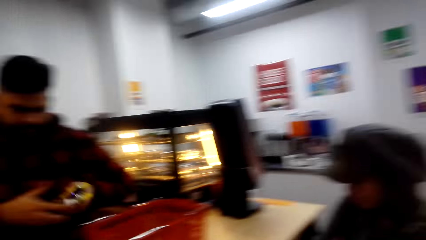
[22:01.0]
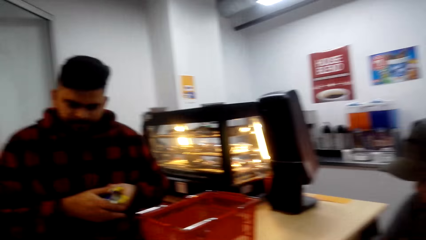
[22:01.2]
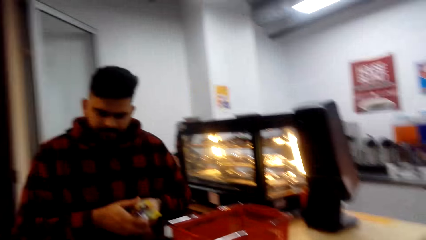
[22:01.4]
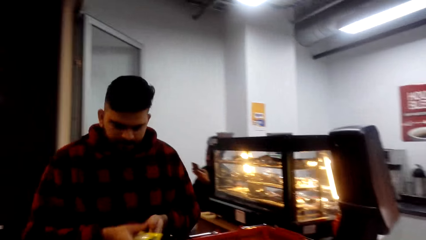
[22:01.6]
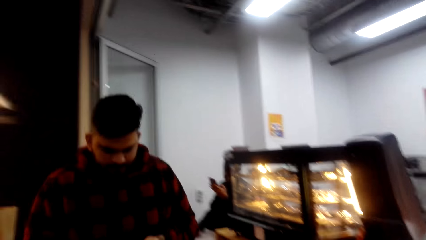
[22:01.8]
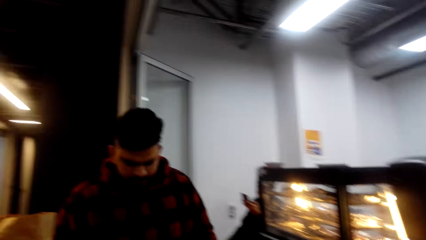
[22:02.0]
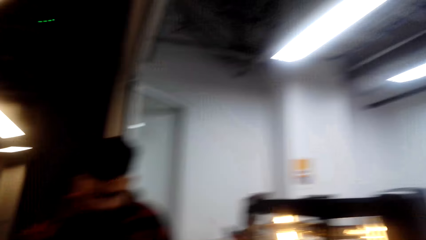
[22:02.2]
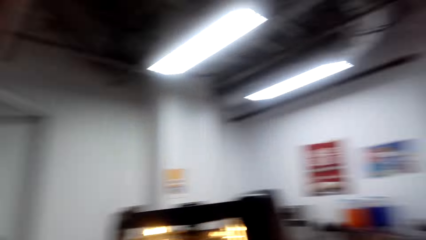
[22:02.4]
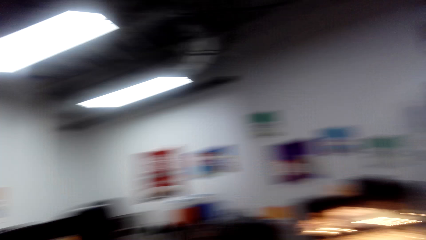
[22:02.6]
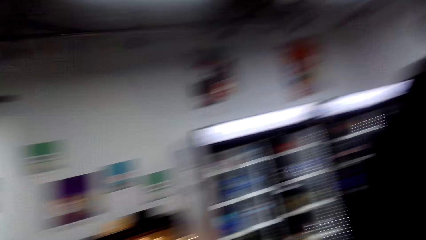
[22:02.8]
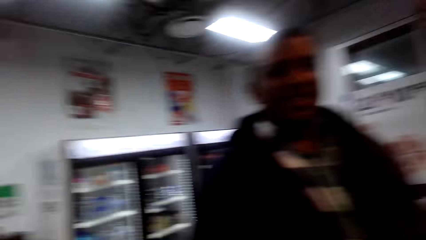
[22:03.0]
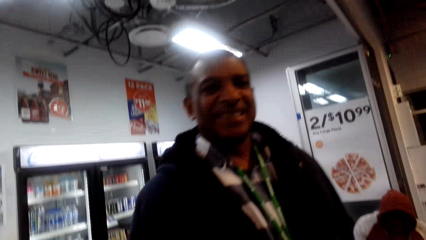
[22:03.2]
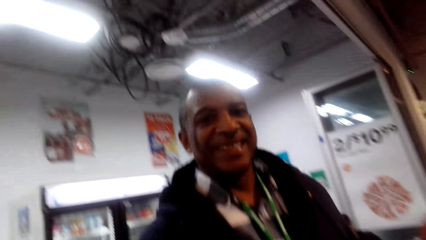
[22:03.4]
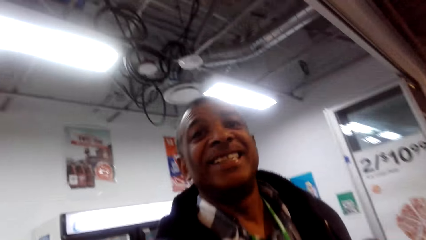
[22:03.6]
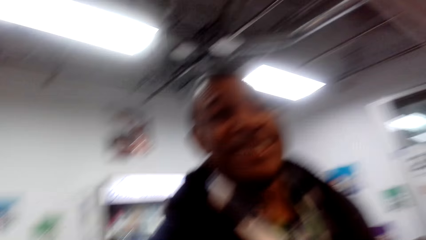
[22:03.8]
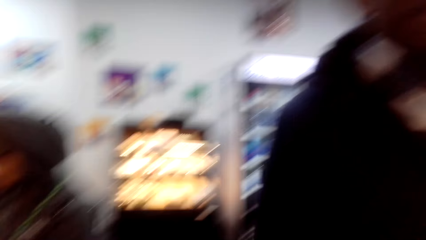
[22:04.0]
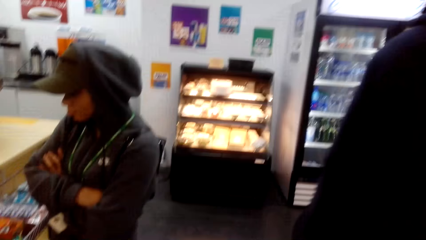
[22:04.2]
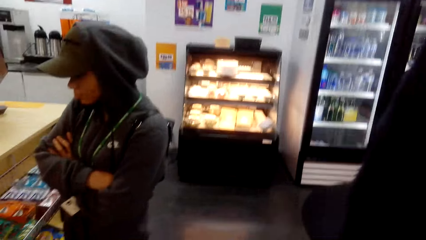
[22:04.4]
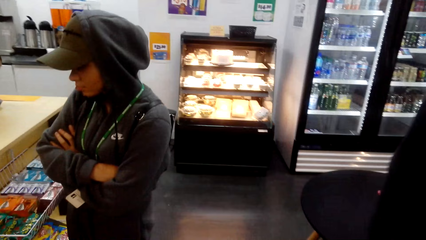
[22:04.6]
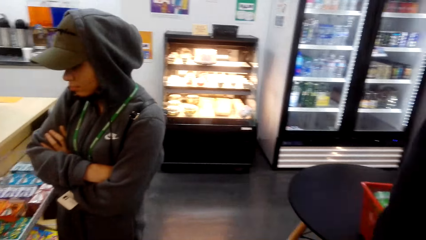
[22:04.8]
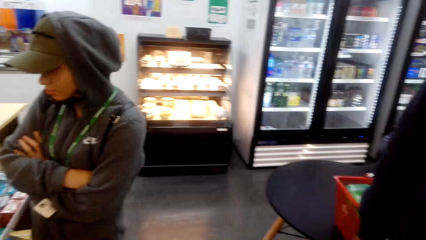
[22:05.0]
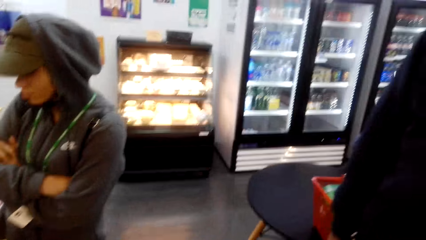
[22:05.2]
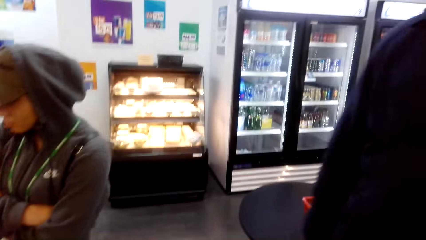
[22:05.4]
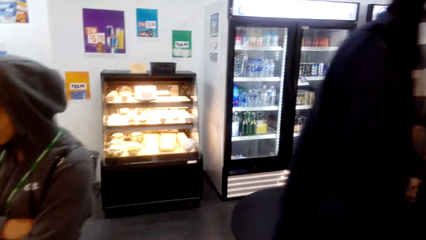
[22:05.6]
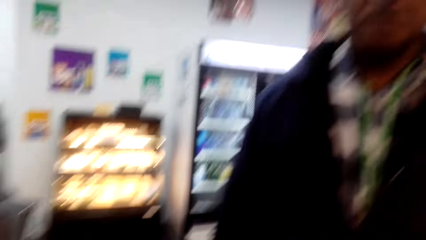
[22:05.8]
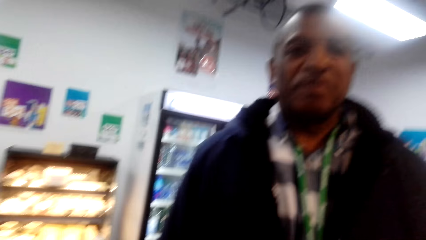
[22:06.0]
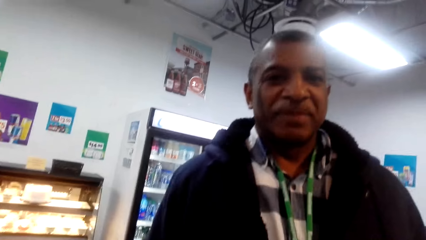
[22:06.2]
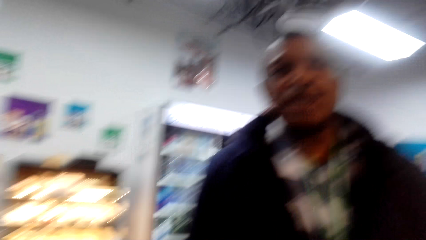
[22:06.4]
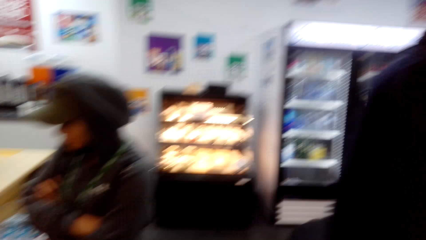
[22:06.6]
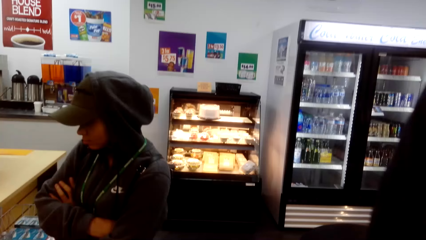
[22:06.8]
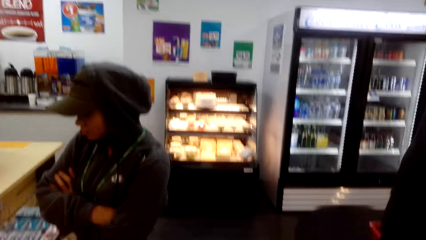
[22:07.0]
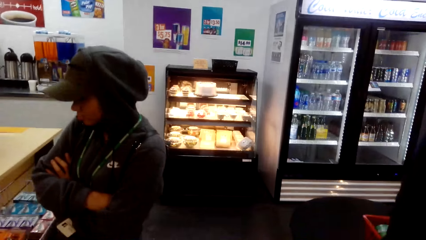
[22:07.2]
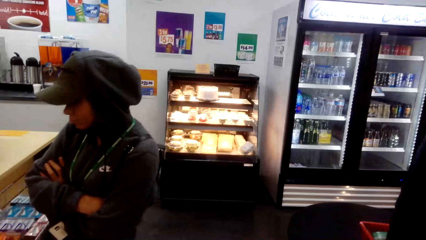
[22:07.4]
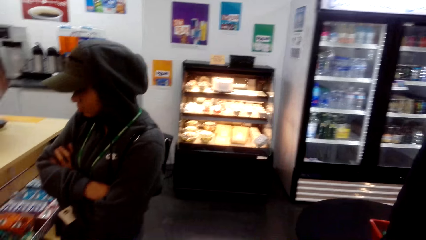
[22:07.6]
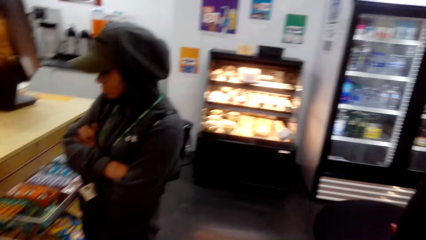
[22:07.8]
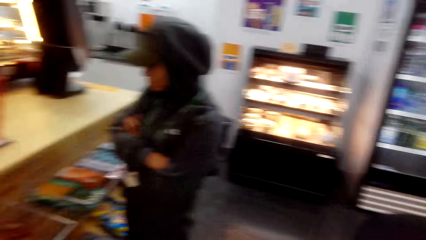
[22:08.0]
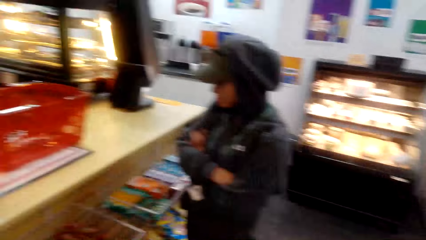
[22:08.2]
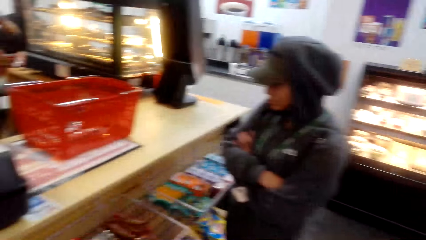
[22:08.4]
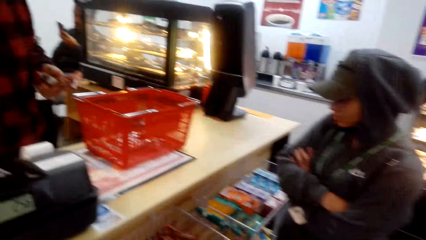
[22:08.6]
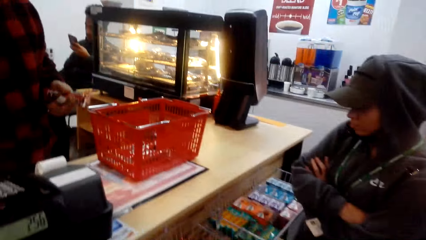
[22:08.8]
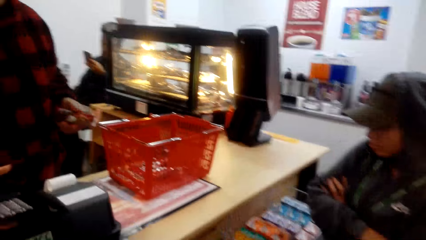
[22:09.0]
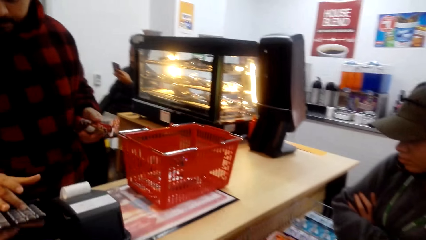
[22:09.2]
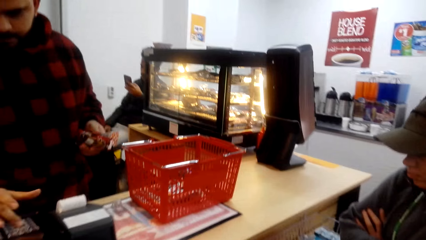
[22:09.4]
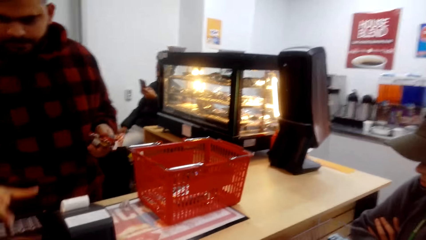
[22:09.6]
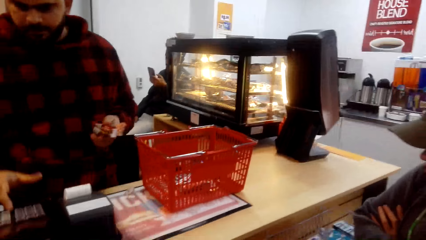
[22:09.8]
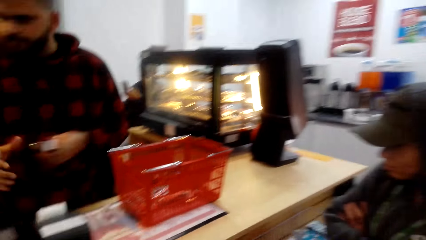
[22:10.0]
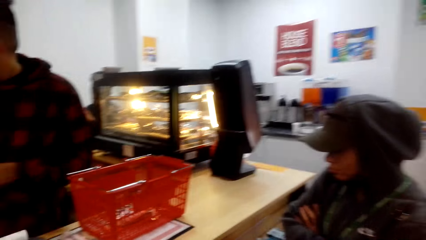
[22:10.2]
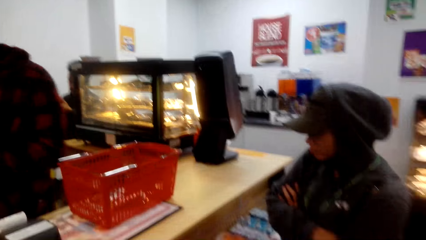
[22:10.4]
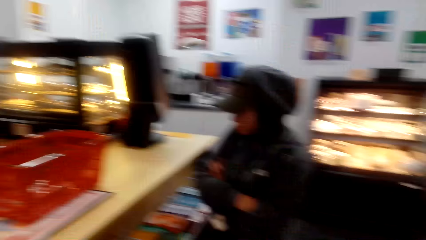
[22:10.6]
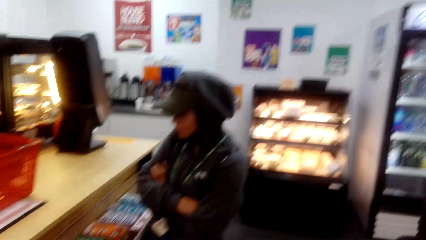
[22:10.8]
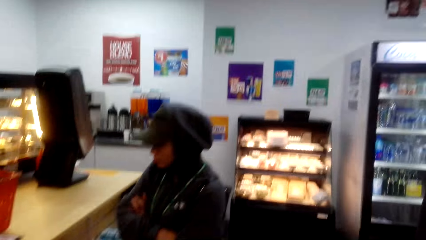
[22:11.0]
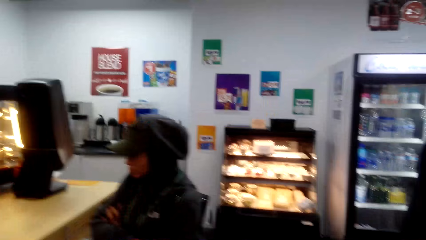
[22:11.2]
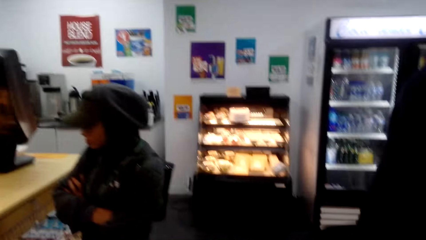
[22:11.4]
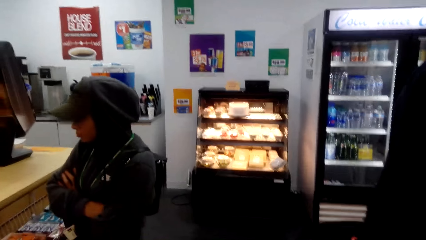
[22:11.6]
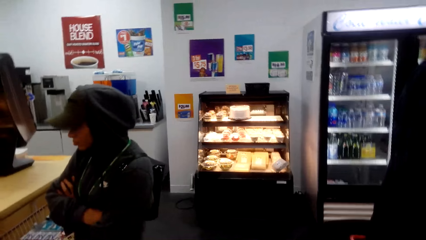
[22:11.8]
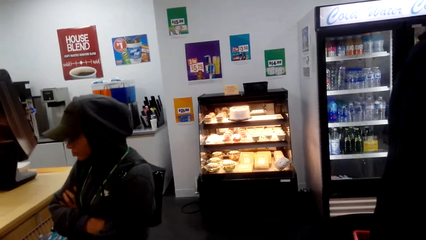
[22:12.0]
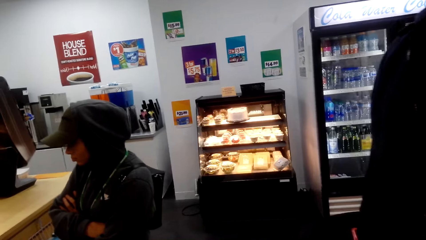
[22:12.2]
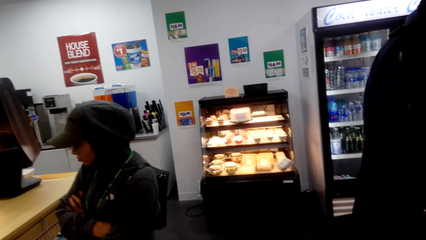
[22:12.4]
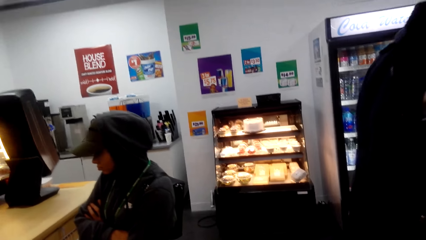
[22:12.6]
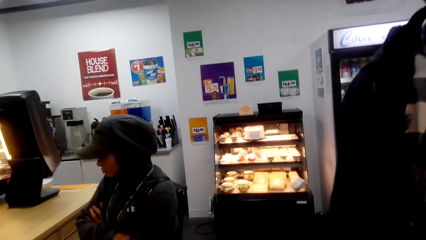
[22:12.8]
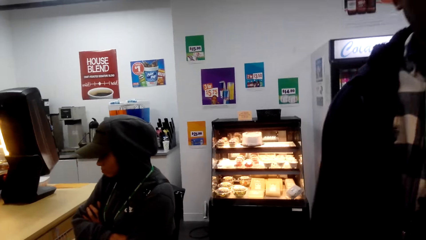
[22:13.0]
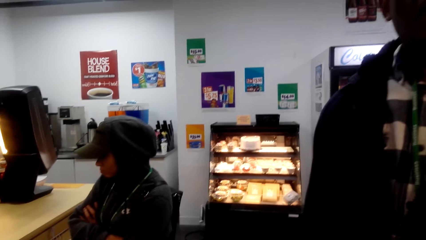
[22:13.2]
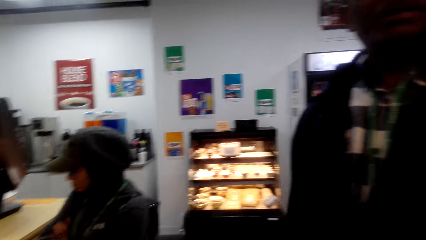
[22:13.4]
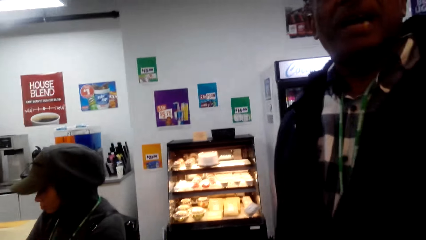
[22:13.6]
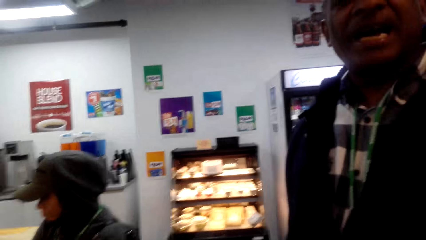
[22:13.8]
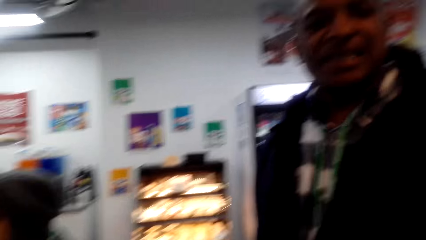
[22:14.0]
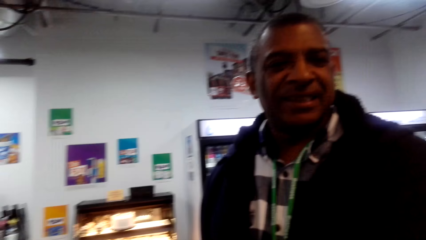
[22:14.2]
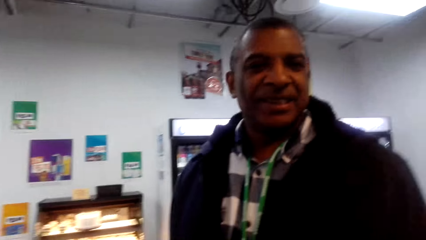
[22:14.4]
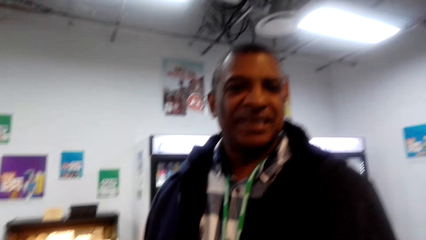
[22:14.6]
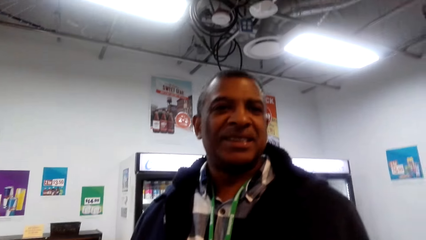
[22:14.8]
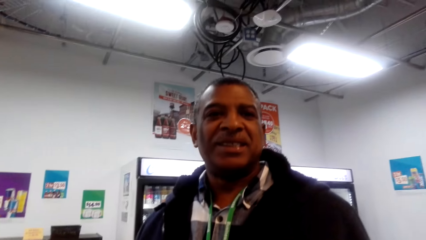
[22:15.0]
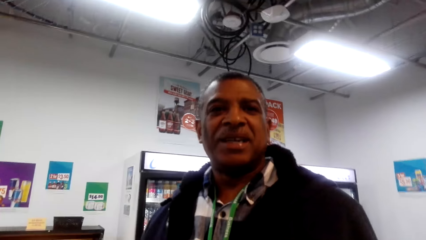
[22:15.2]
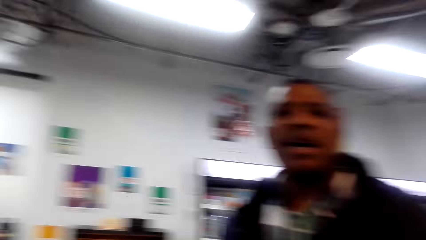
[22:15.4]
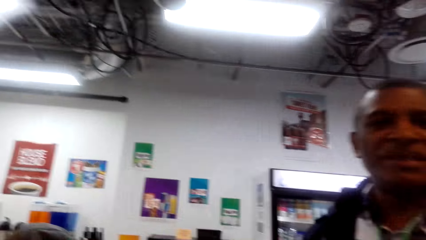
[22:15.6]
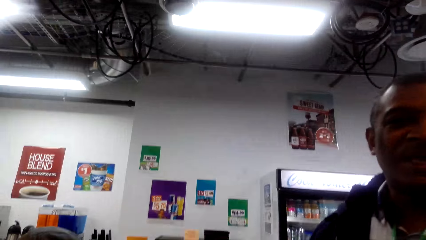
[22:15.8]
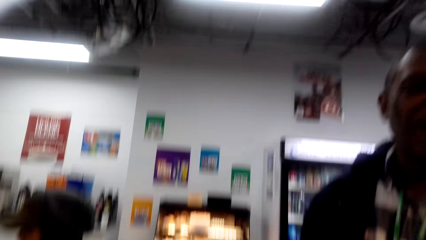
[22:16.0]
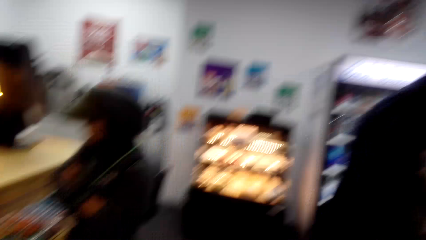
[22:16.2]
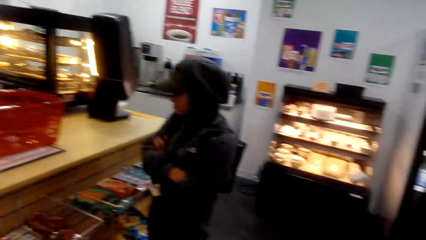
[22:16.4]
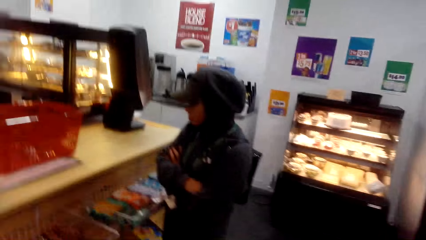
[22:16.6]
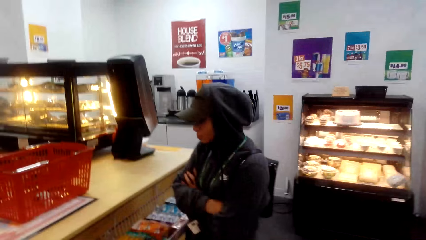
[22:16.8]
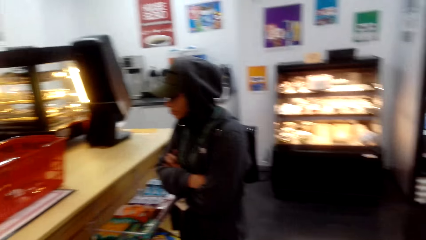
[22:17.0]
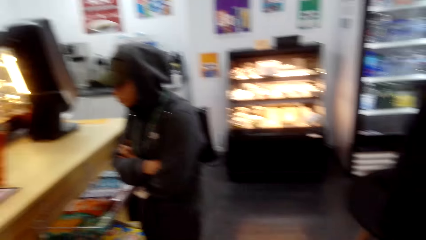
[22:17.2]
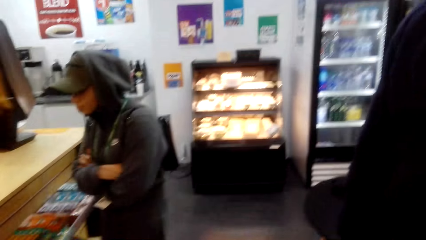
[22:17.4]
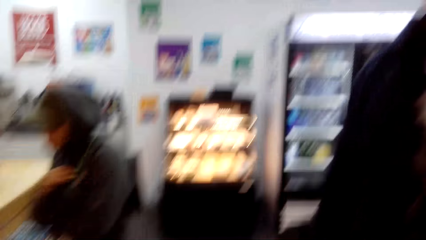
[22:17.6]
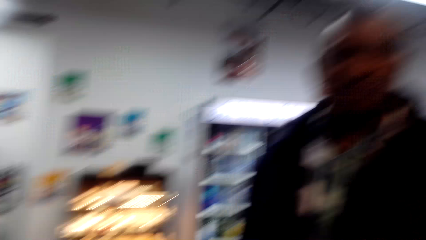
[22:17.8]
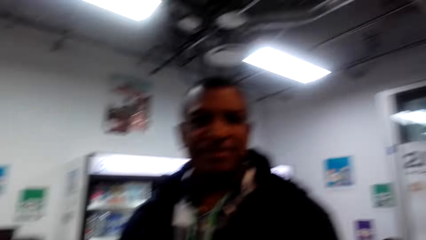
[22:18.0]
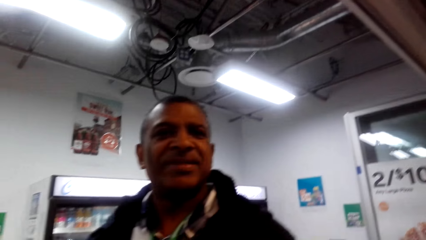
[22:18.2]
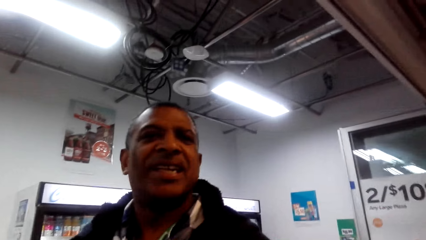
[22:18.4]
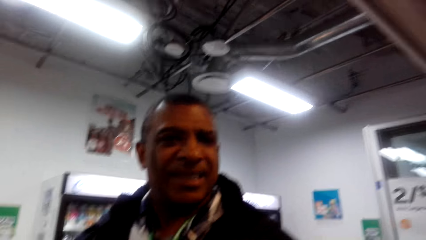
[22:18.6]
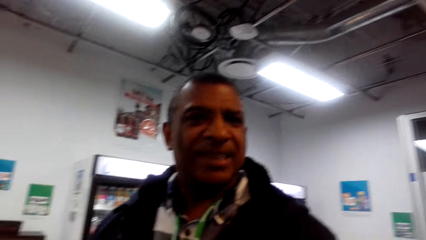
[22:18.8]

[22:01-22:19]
A man holds something. The camera wearer looks at another man. The first man operates the cashier machine. The camera wearer looks around.
